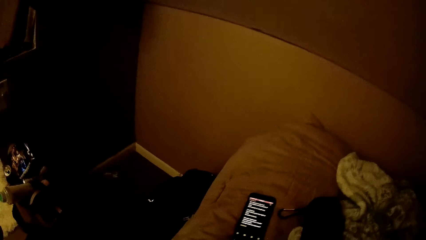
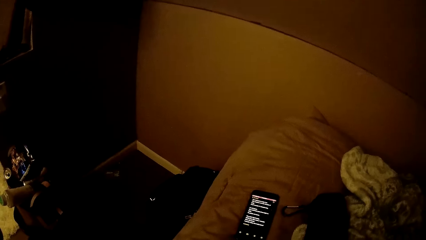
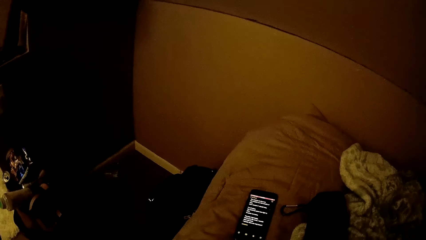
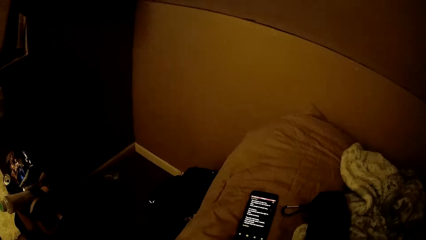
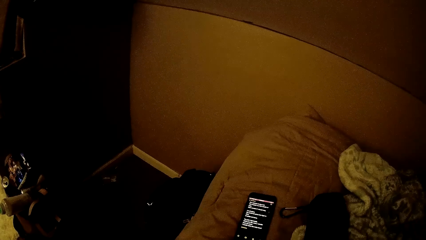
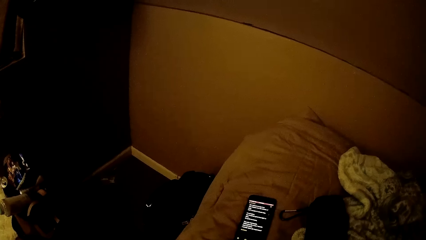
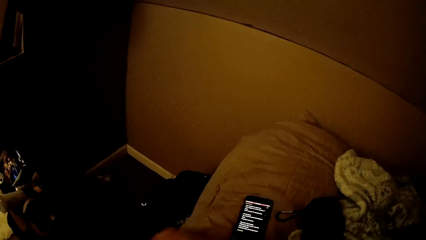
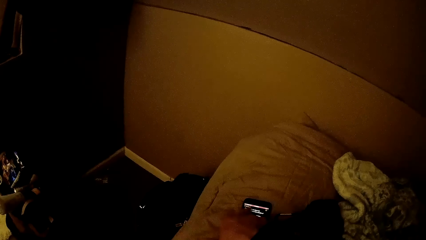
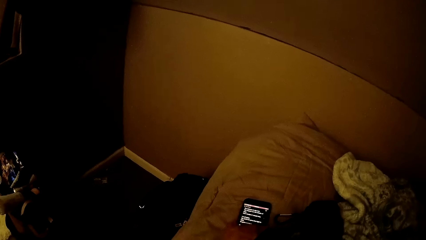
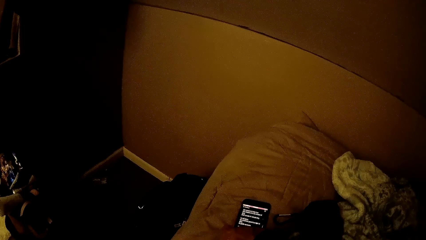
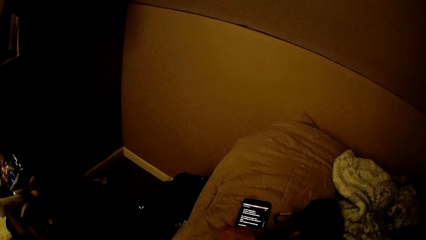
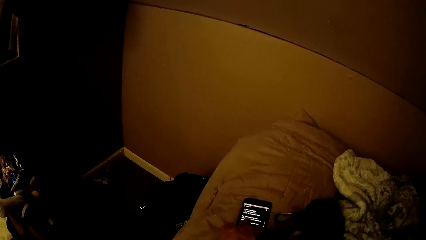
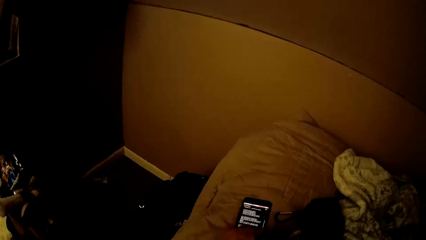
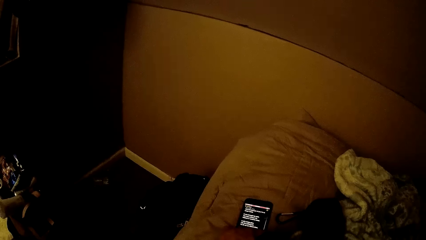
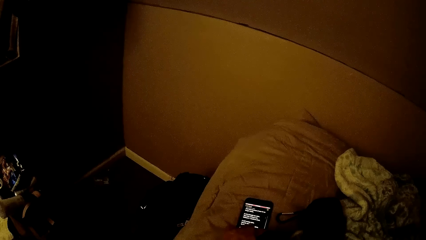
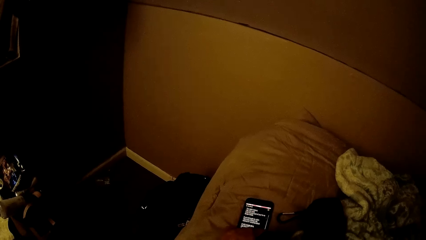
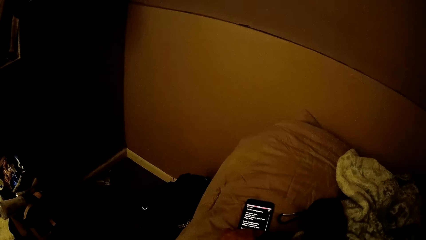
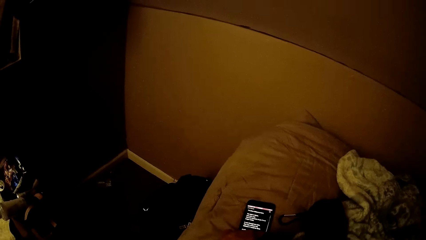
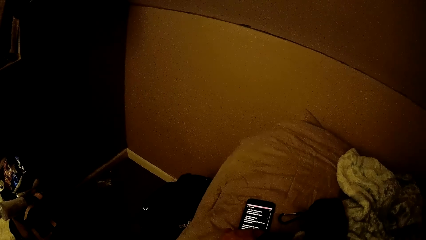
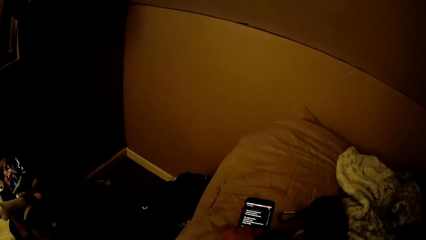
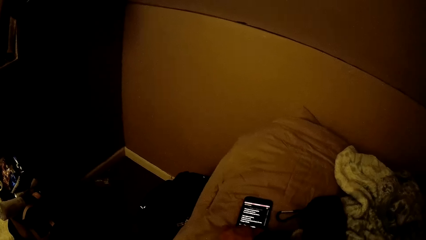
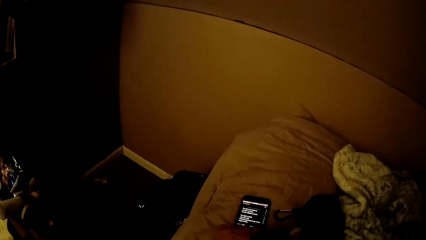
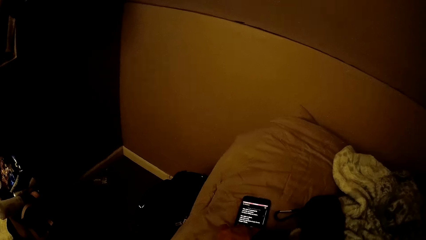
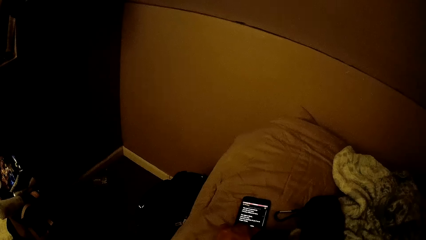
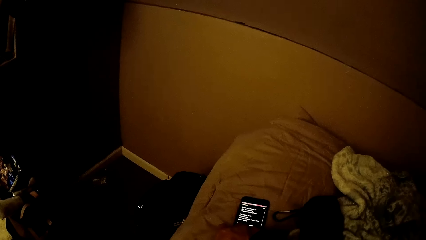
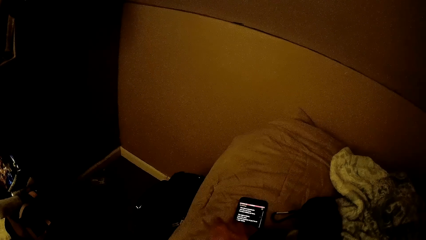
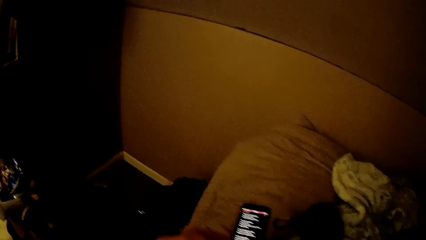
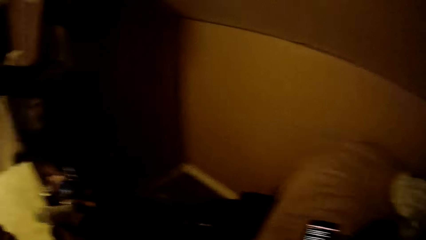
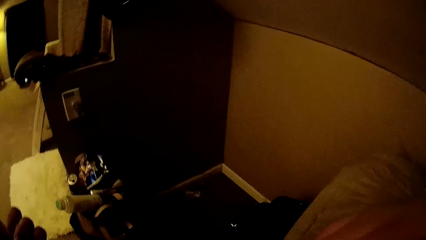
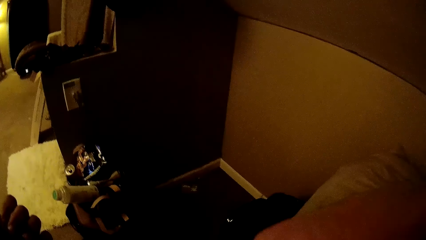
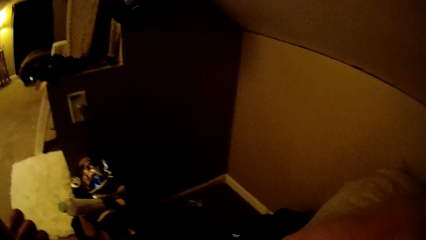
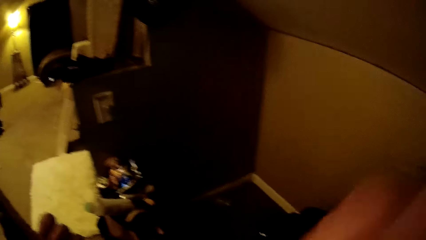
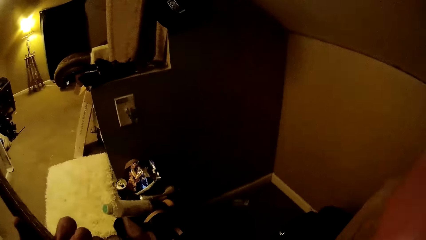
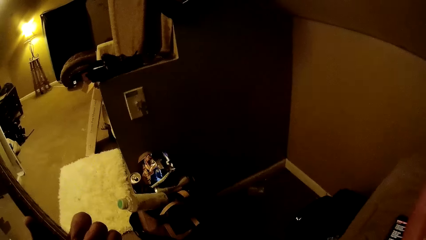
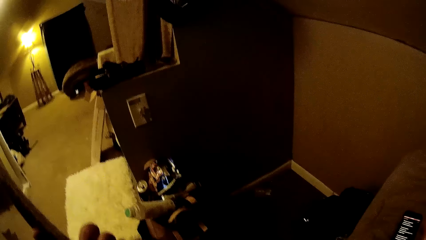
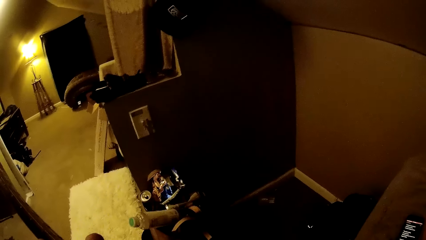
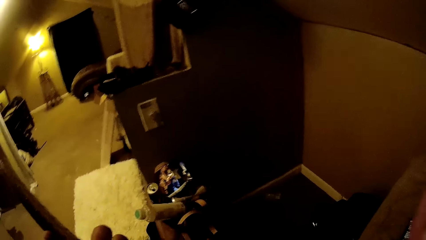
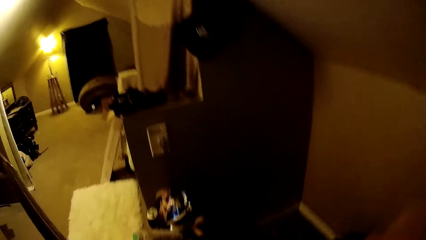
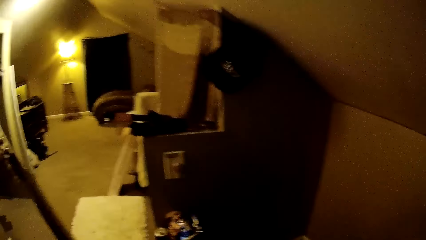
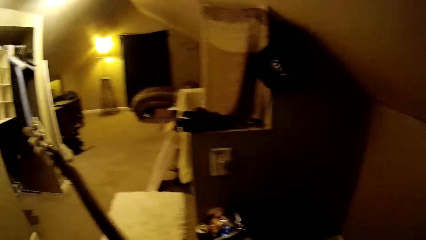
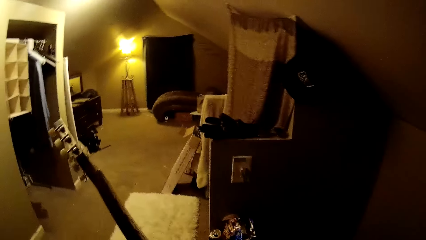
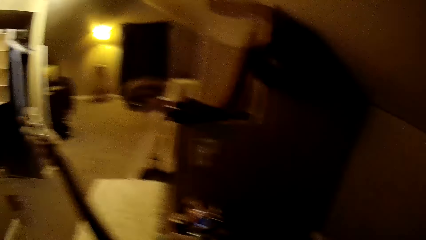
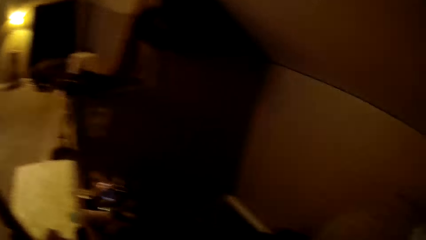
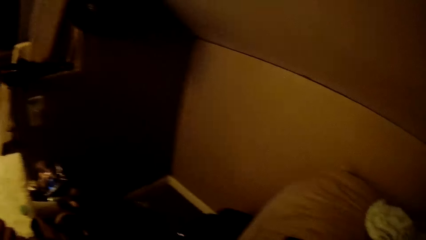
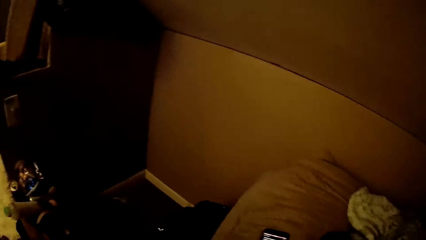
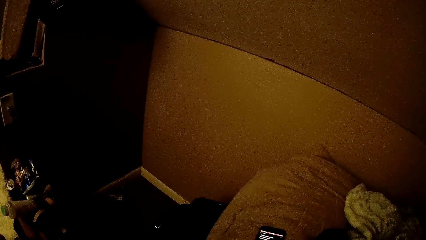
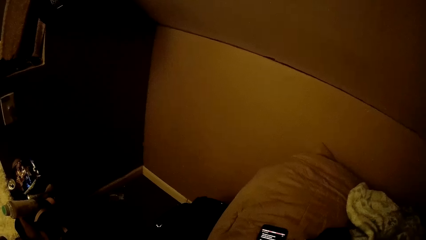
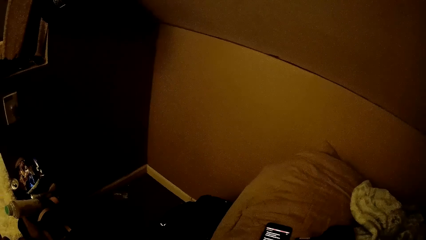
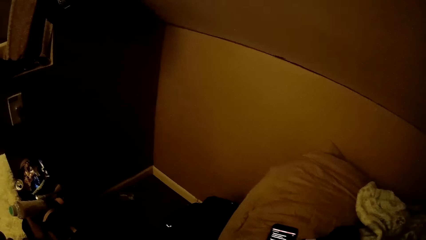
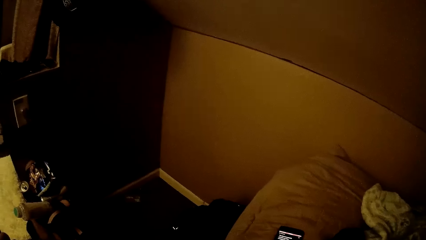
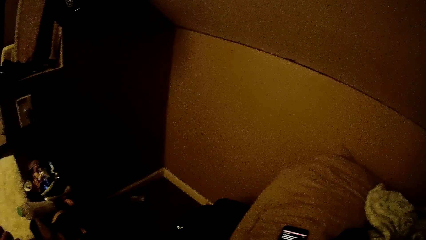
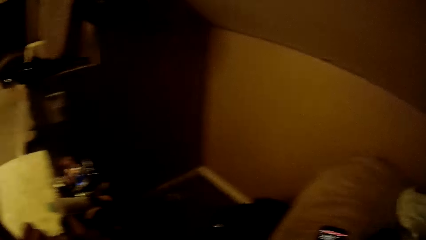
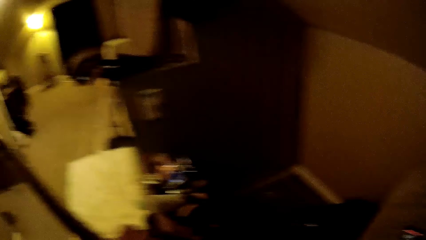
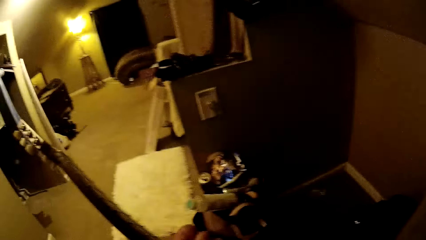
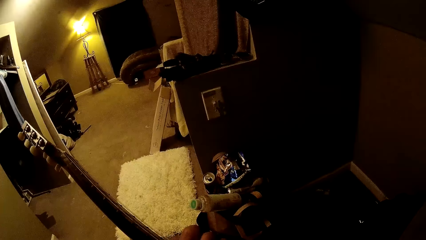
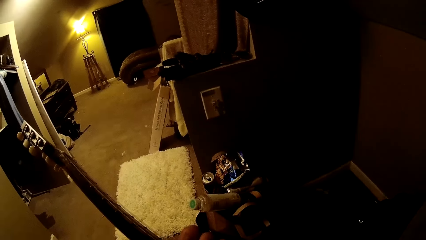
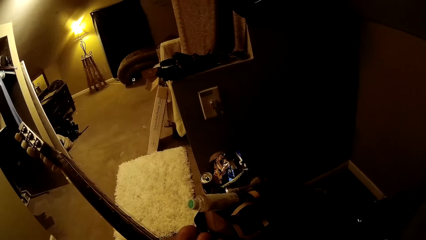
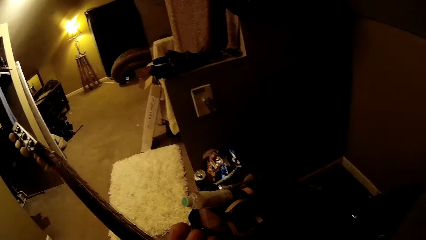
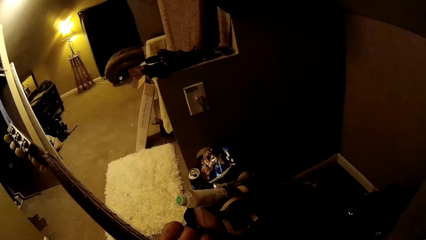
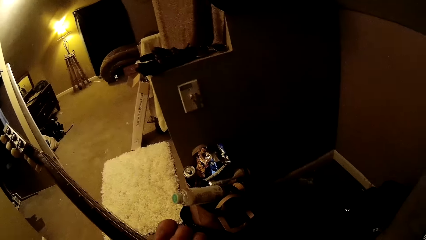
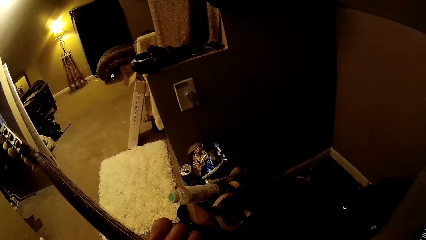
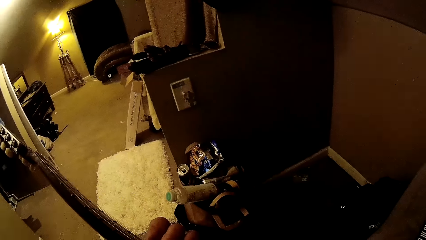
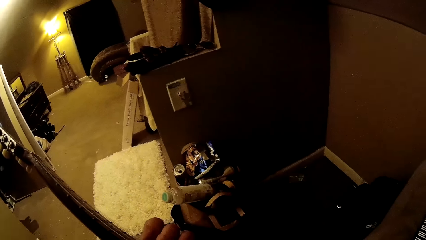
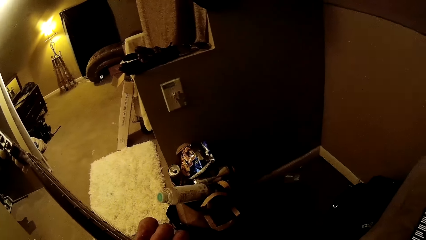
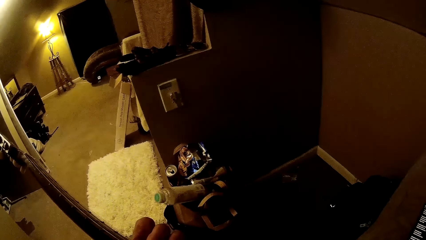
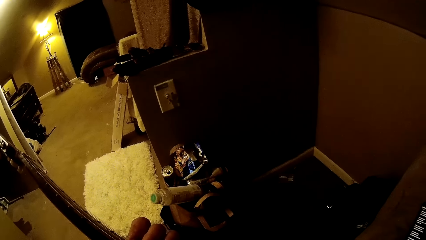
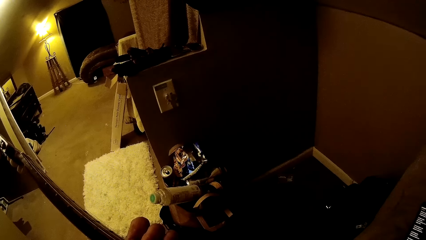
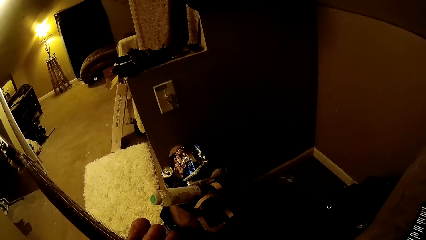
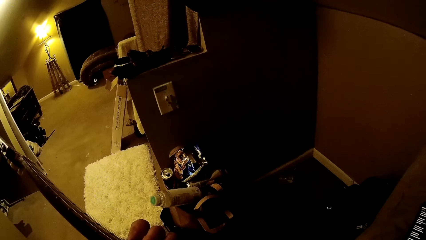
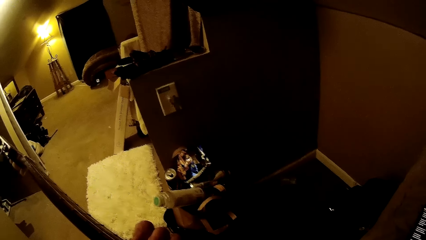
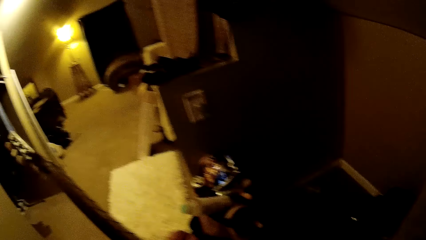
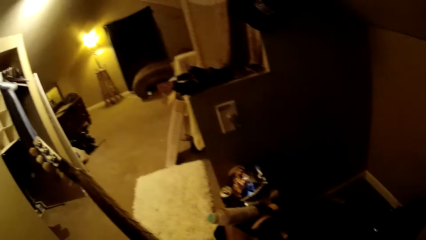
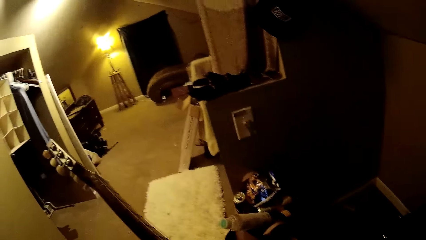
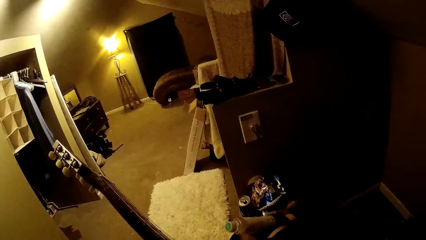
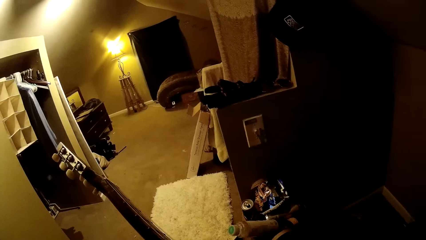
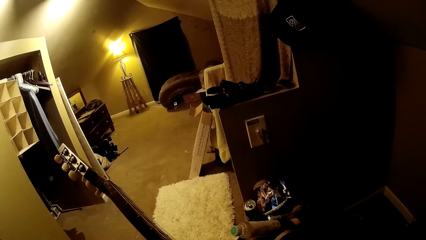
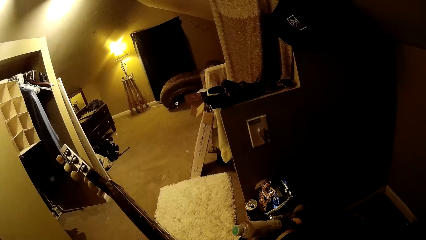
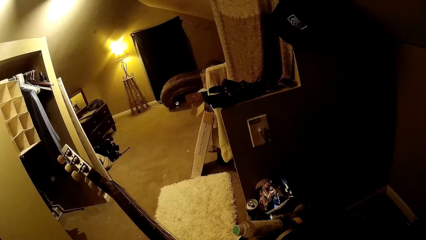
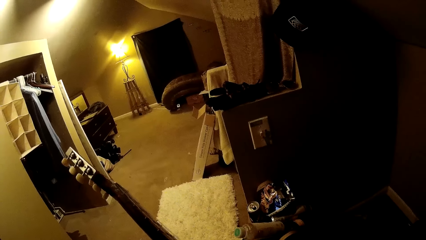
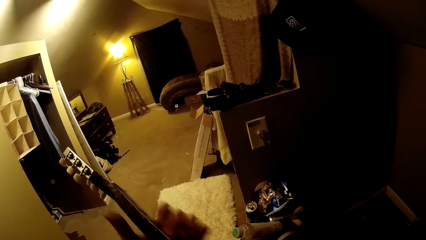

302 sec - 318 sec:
The camera wearer scrolls through a phone on a bed with his right hand. He plays the guitar with both hands and looks at the phone.
